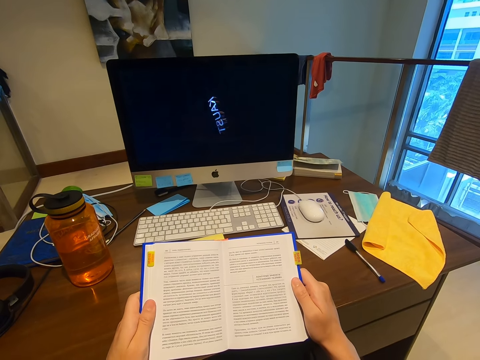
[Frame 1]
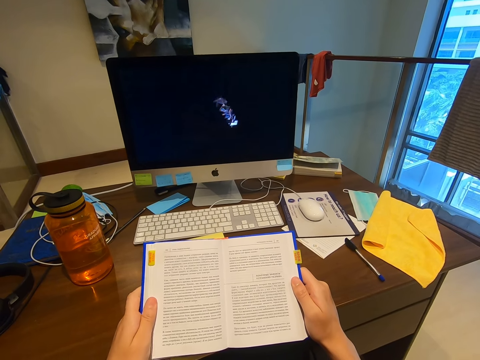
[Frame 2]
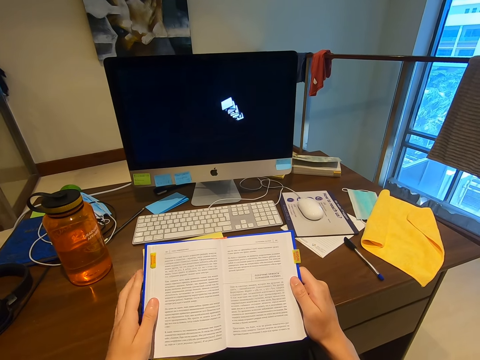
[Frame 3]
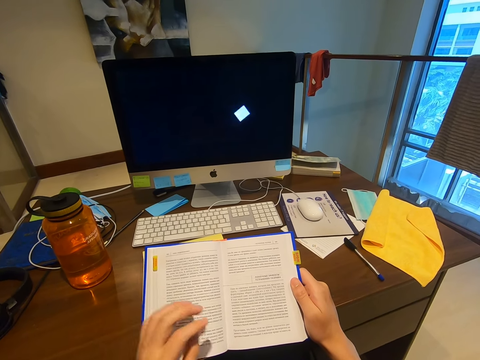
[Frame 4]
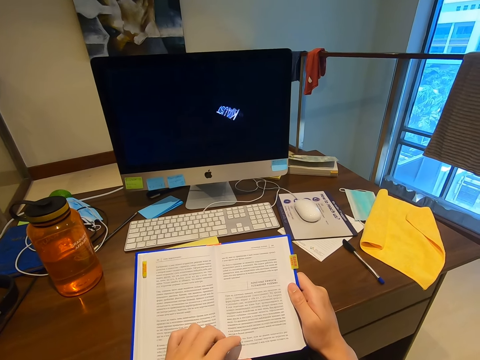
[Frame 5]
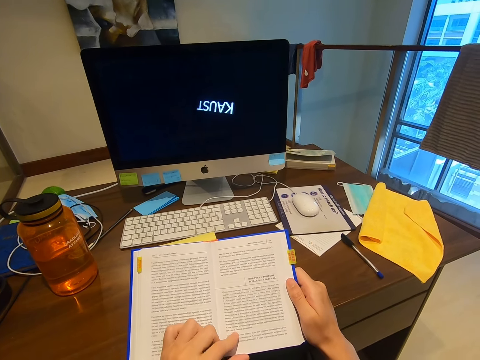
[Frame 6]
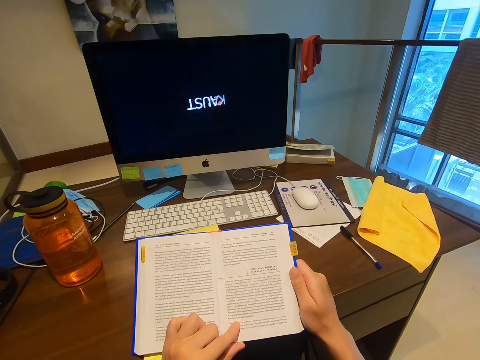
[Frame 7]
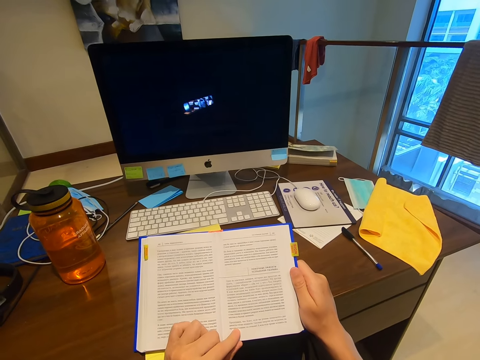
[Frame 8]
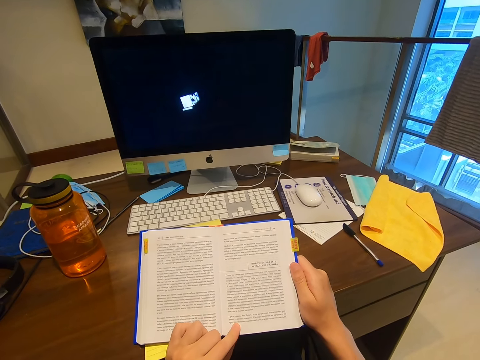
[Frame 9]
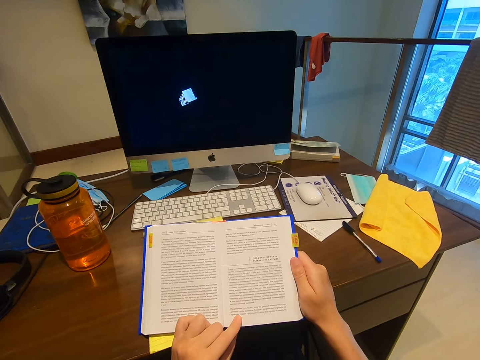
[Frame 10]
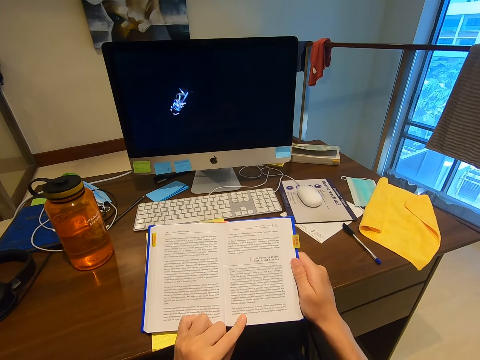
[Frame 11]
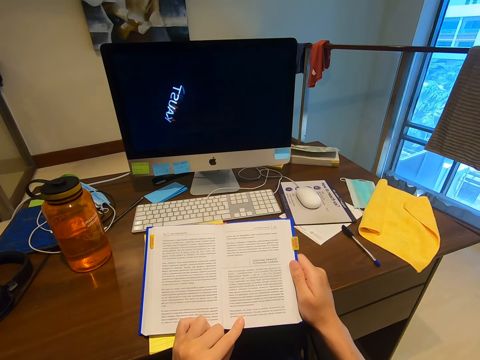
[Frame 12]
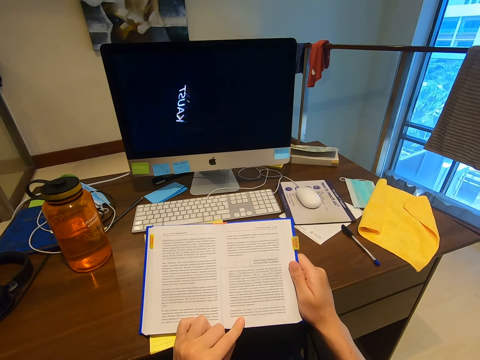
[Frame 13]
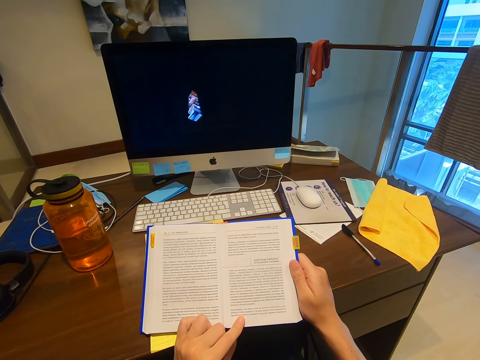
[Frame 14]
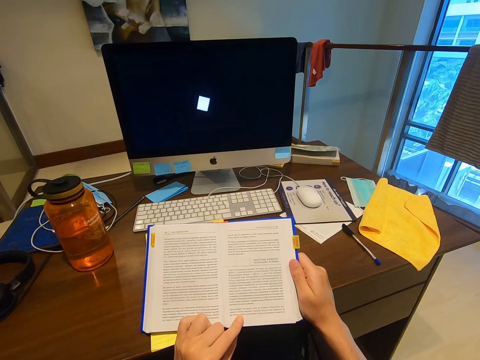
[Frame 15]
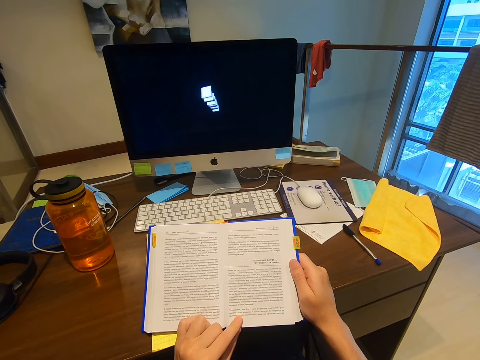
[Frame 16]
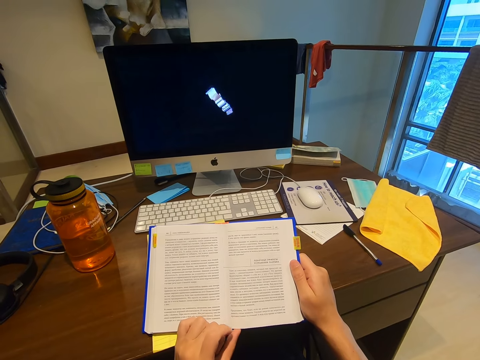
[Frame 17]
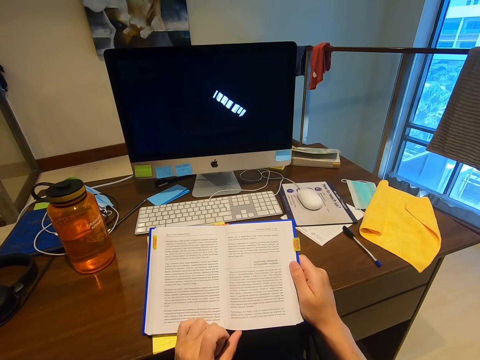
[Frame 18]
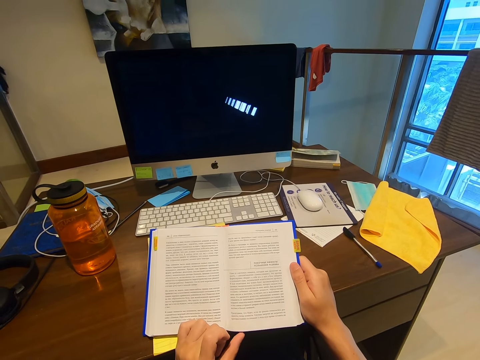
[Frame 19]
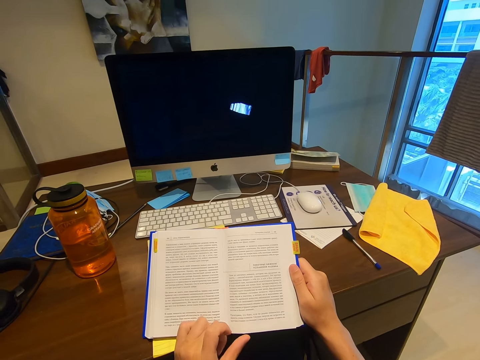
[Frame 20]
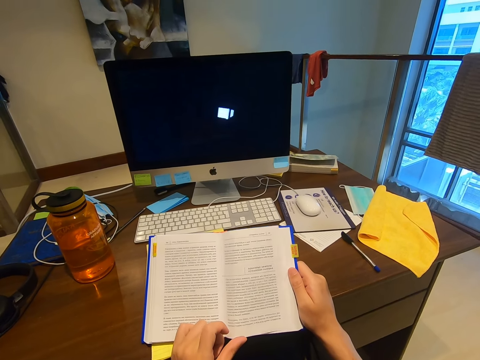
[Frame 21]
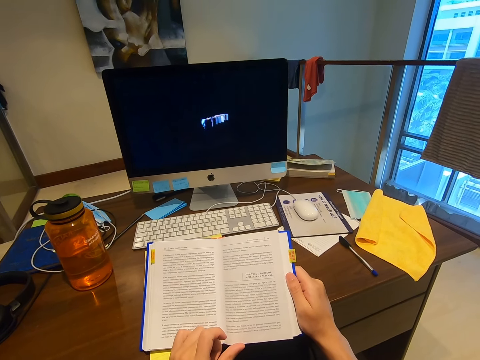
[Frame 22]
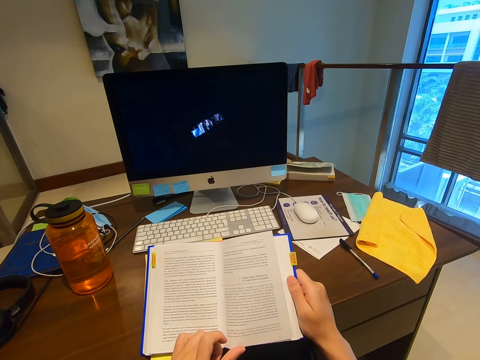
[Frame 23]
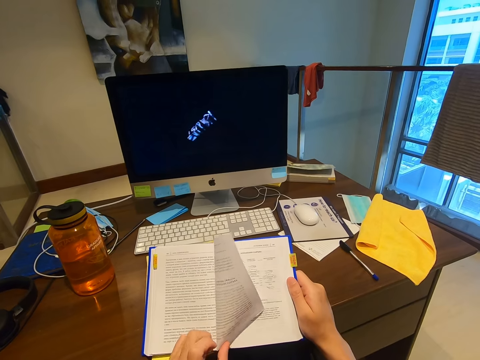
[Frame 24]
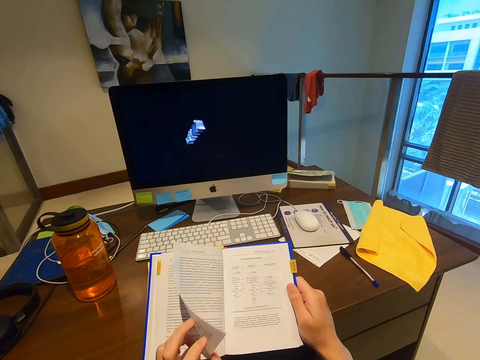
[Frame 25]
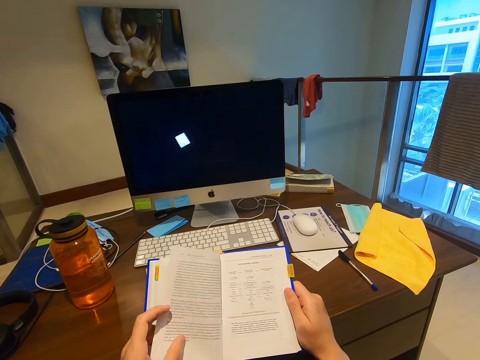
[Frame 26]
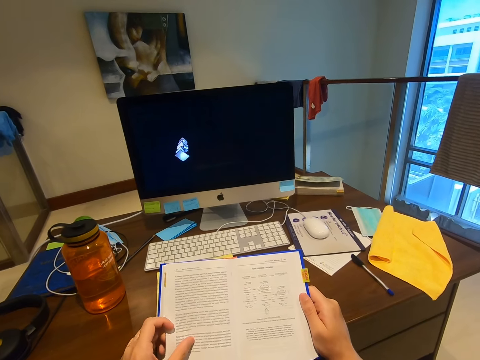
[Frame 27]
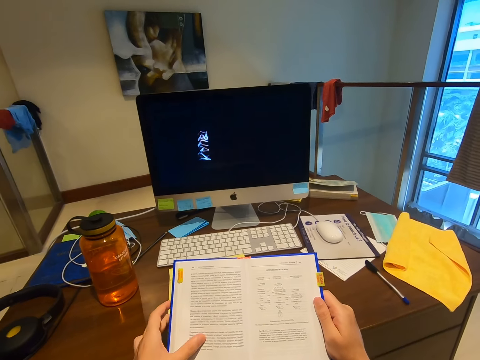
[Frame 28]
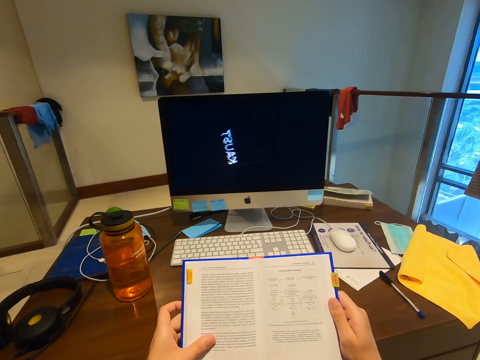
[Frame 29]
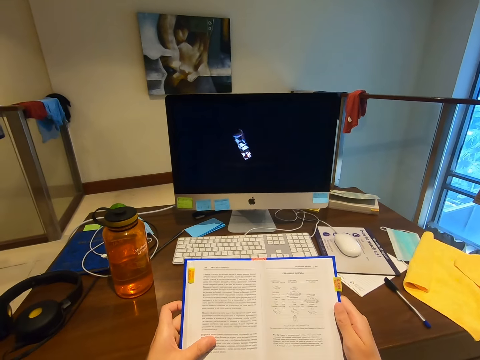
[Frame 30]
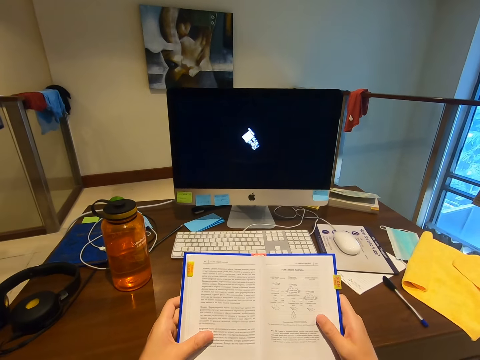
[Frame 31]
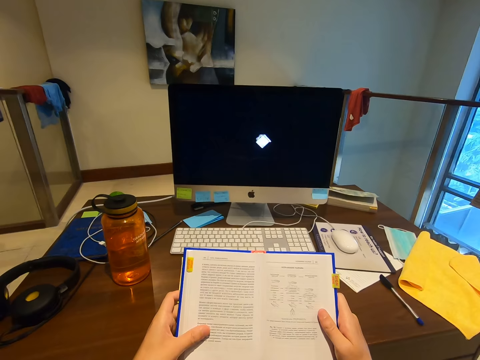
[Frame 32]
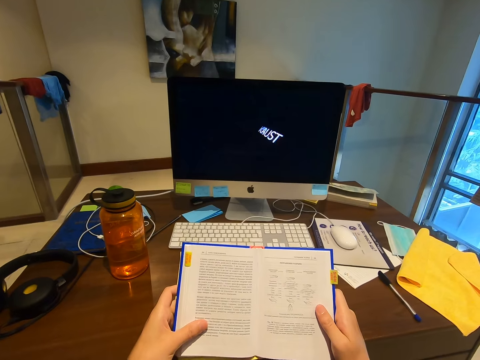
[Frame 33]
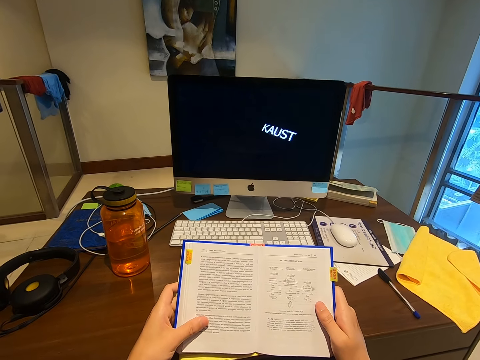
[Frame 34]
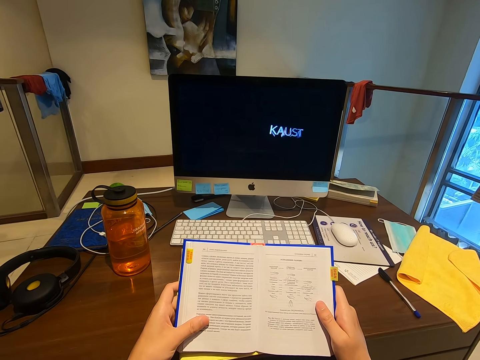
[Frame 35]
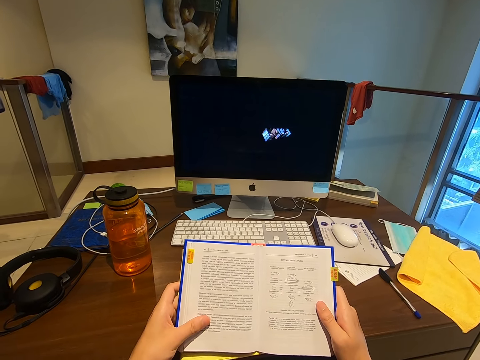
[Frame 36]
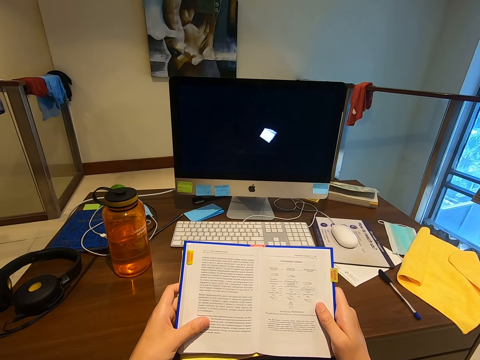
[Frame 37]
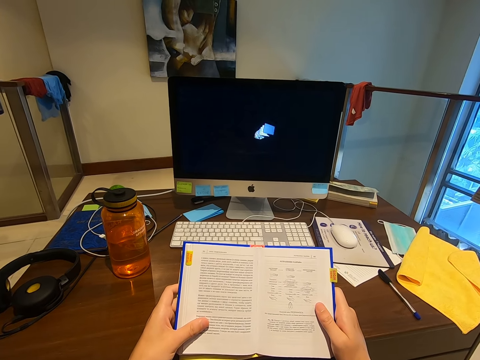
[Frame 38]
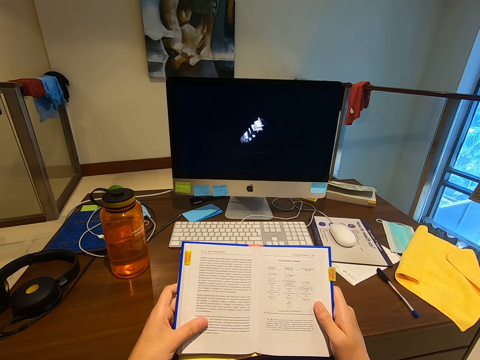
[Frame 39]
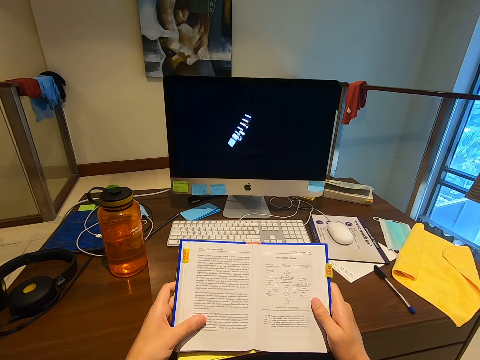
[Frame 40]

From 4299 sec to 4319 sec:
The camera wearer moves his left hand in the middle of the book. He turns to the next page. He reads the book.

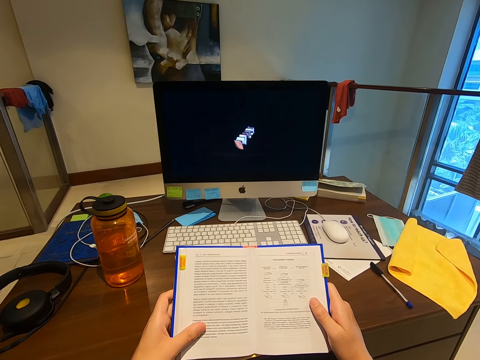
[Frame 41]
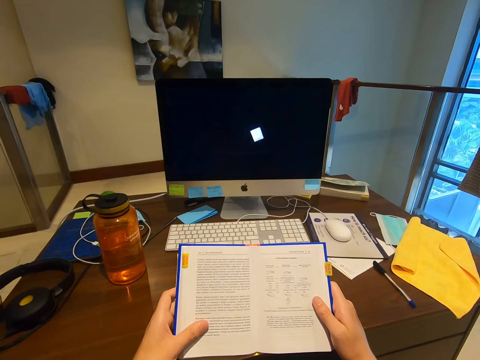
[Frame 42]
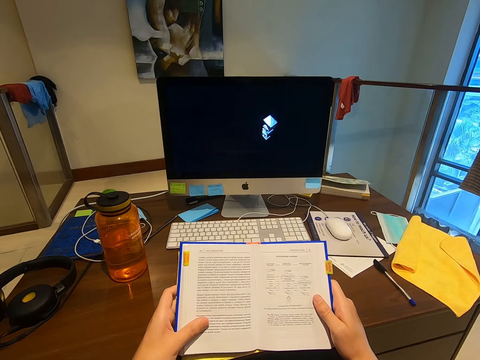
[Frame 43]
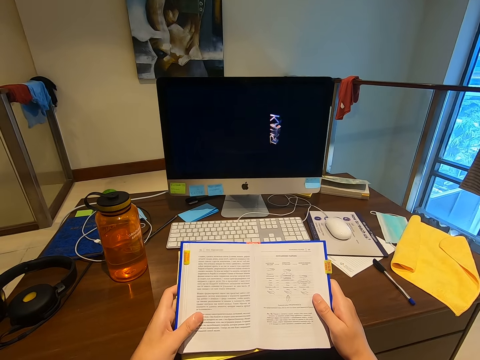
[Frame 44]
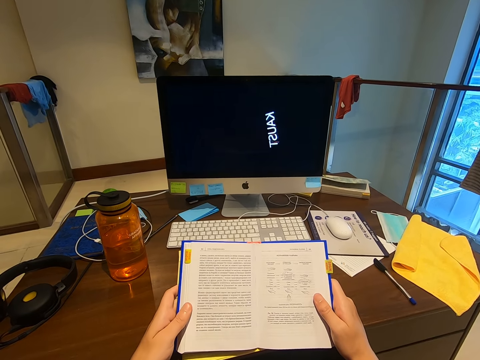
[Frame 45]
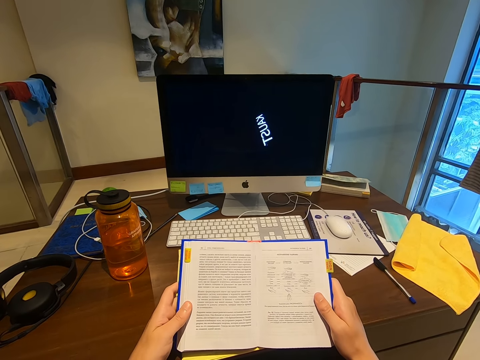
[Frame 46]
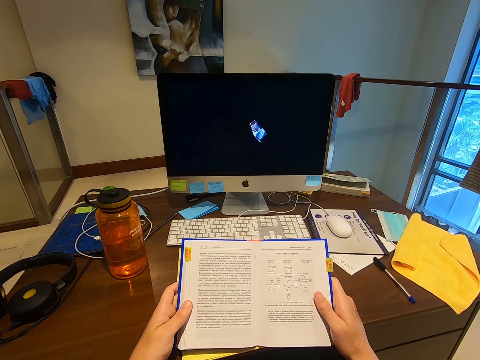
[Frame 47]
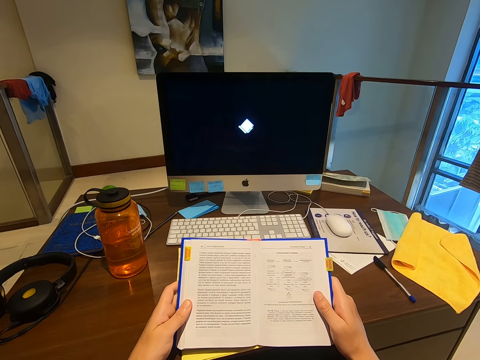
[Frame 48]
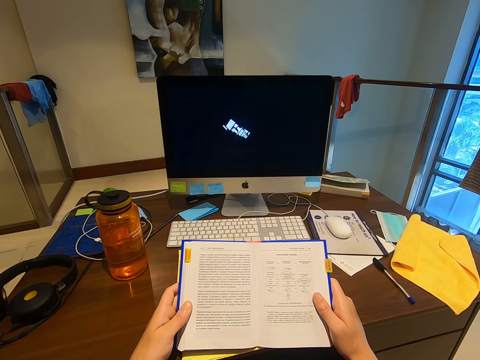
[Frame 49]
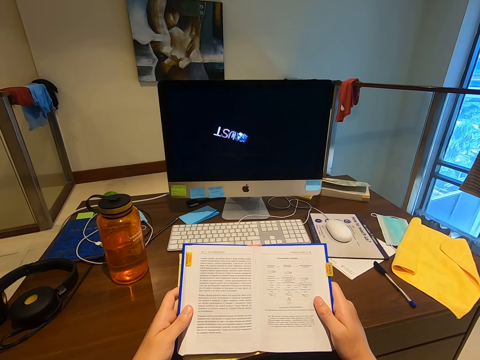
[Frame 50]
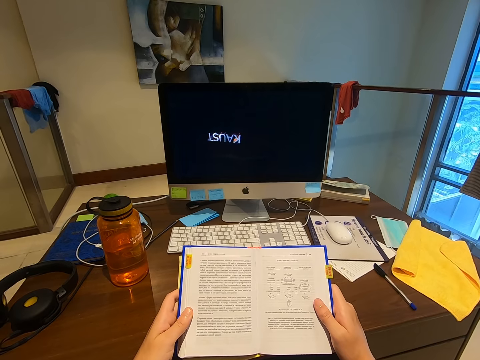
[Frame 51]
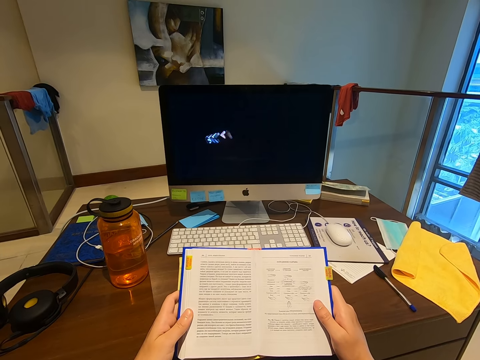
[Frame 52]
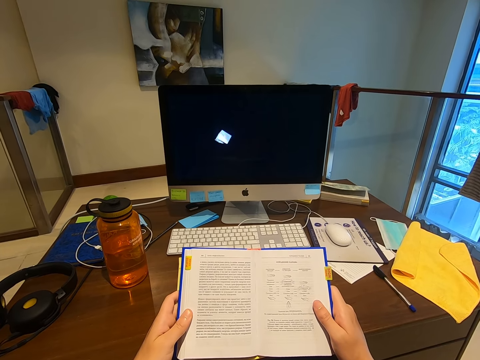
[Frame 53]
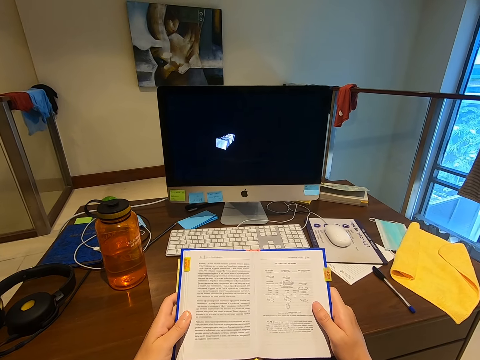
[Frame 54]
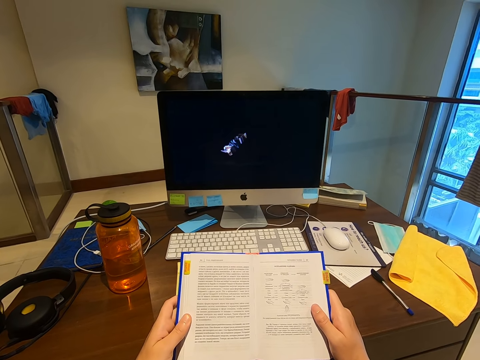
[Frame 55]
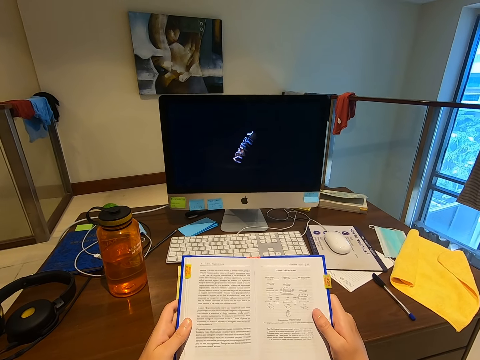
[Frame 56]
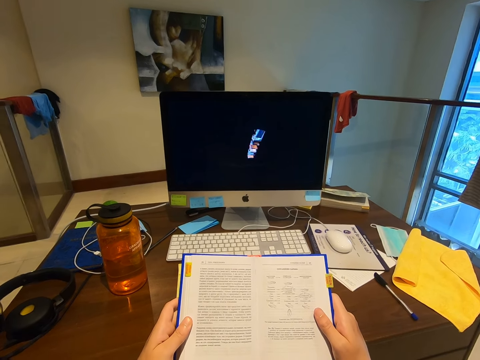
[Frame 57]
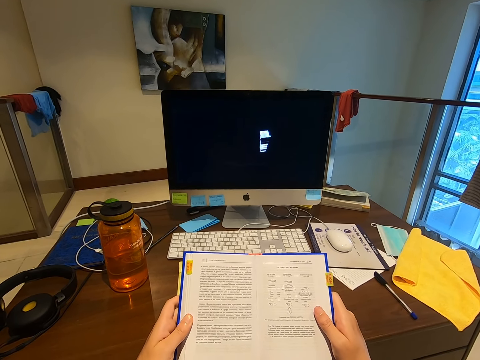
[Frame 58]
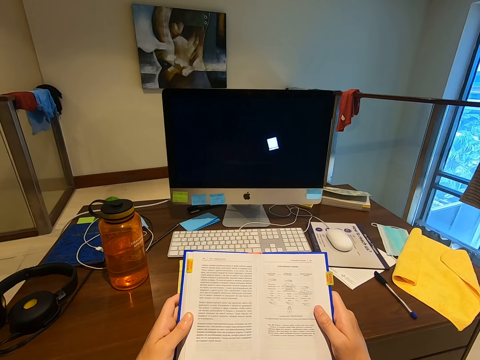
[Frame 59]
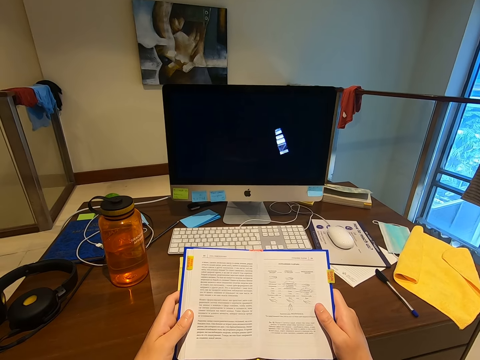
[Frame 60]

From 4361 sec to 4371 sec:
The camera wearer moves his left thumb through the book.
